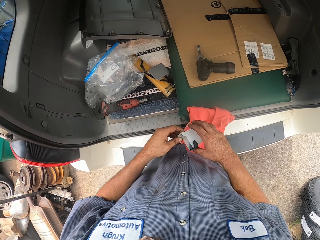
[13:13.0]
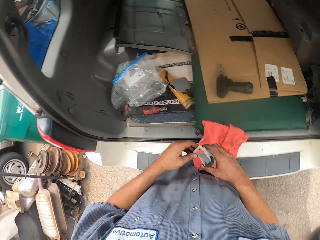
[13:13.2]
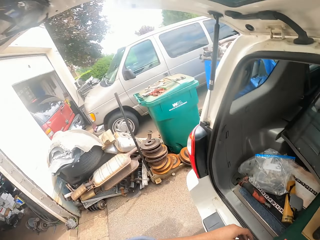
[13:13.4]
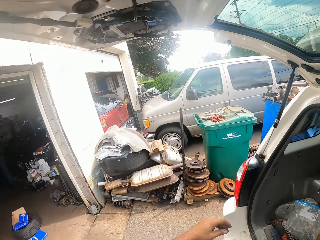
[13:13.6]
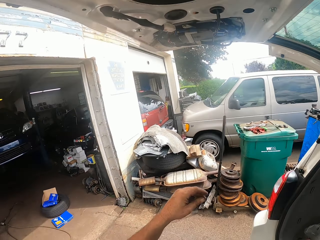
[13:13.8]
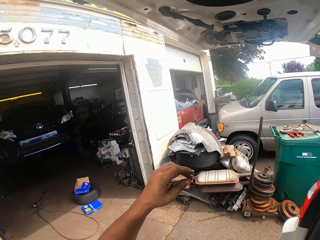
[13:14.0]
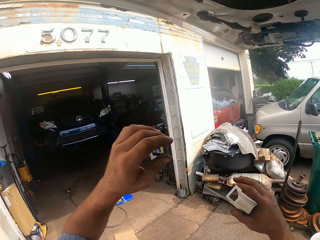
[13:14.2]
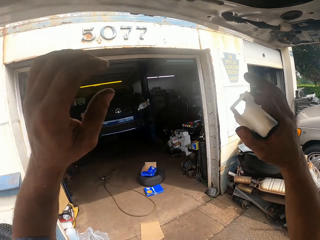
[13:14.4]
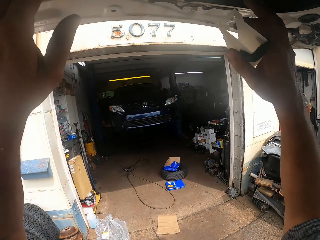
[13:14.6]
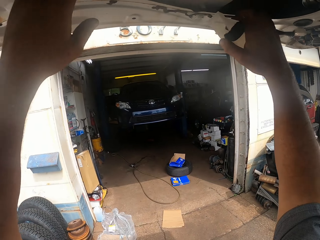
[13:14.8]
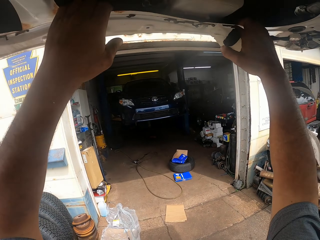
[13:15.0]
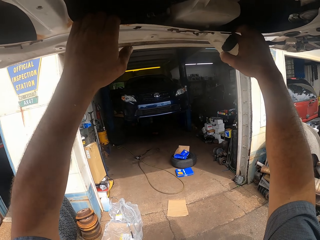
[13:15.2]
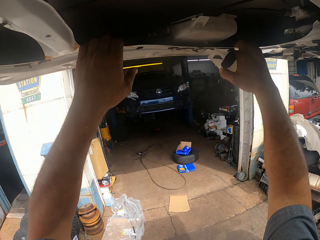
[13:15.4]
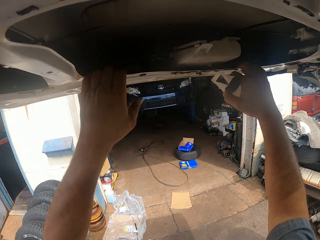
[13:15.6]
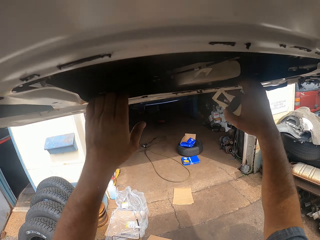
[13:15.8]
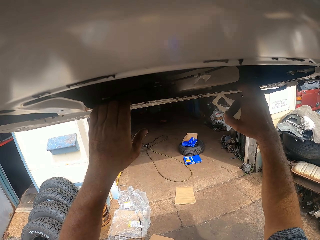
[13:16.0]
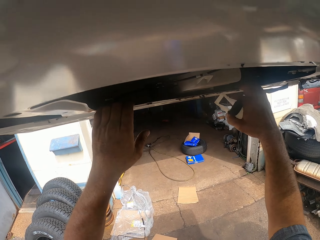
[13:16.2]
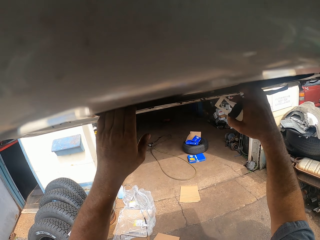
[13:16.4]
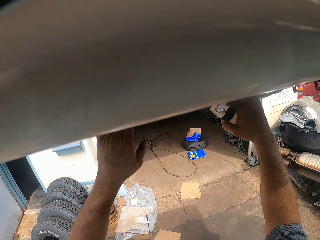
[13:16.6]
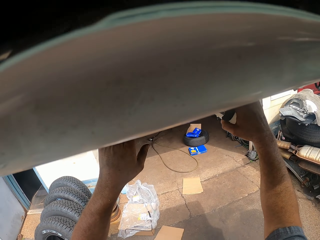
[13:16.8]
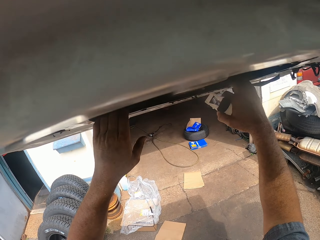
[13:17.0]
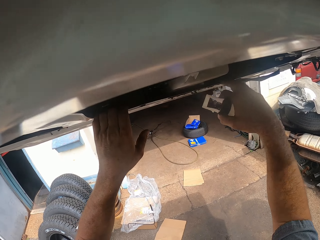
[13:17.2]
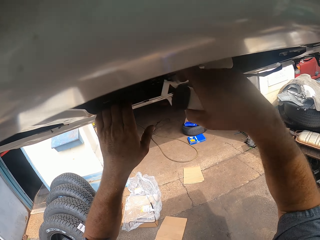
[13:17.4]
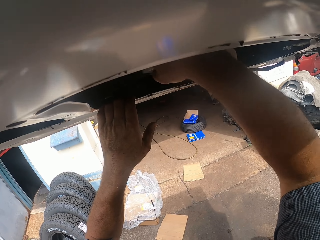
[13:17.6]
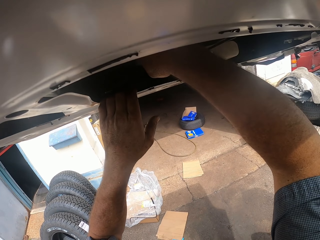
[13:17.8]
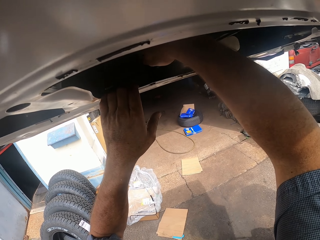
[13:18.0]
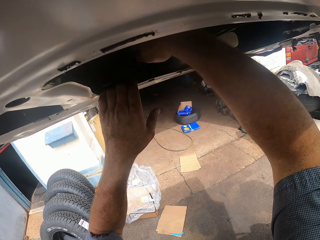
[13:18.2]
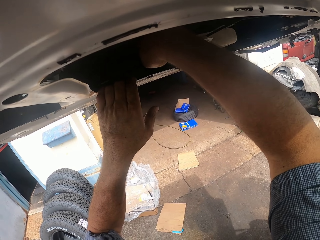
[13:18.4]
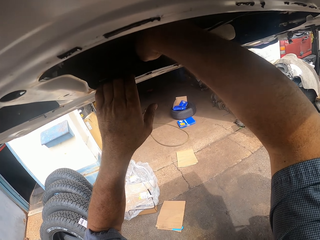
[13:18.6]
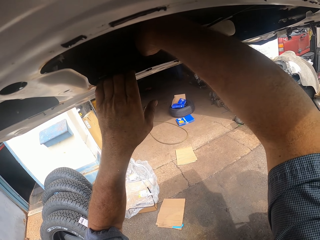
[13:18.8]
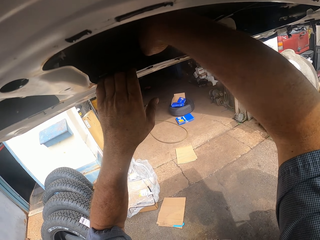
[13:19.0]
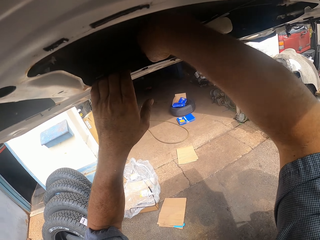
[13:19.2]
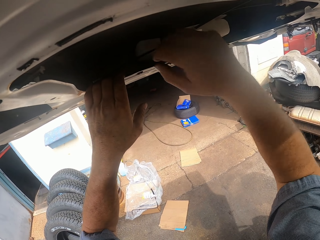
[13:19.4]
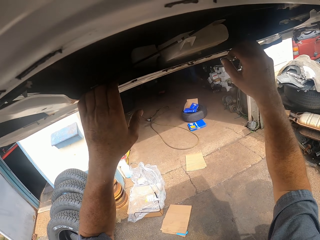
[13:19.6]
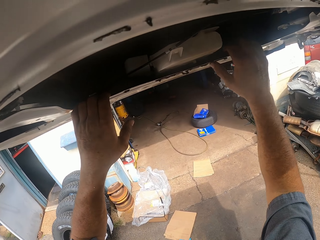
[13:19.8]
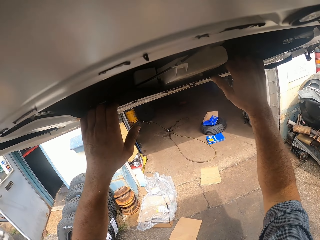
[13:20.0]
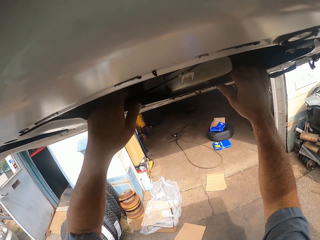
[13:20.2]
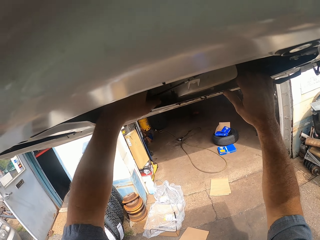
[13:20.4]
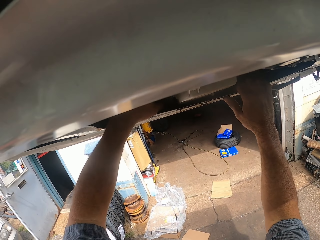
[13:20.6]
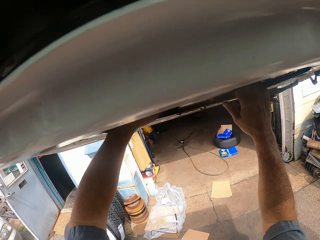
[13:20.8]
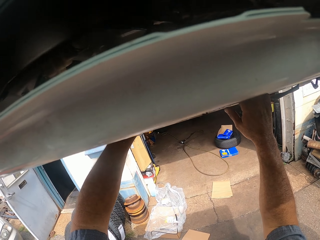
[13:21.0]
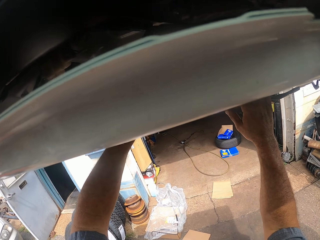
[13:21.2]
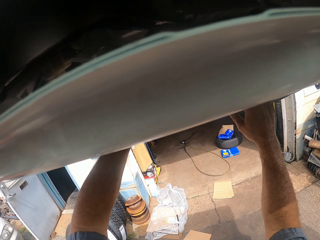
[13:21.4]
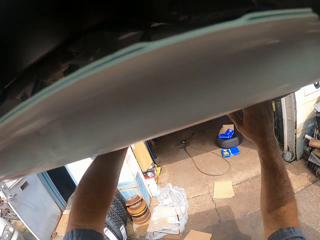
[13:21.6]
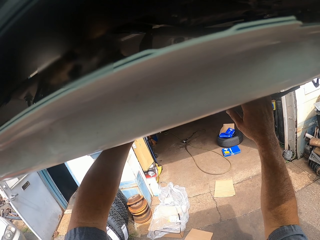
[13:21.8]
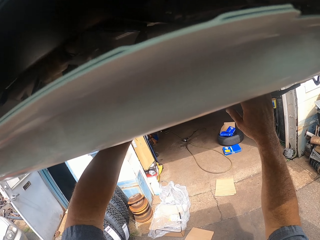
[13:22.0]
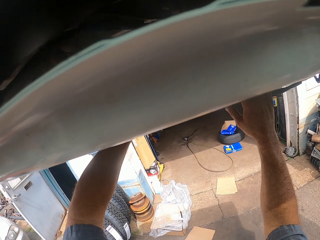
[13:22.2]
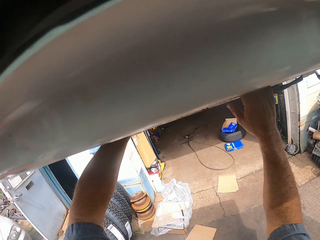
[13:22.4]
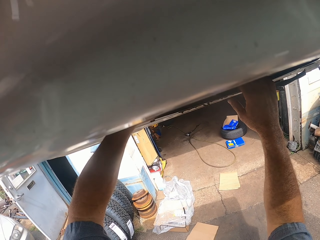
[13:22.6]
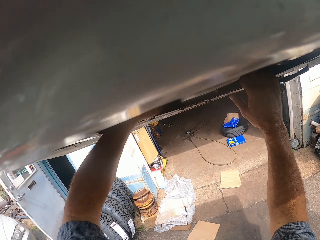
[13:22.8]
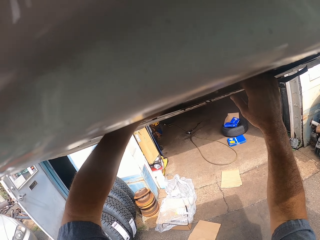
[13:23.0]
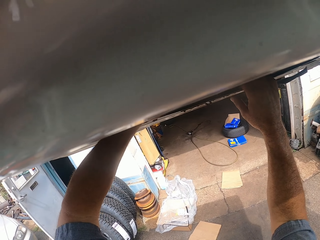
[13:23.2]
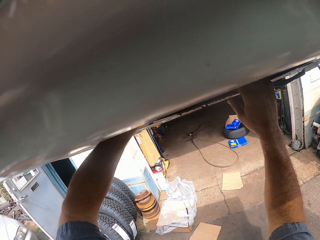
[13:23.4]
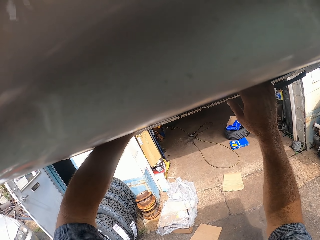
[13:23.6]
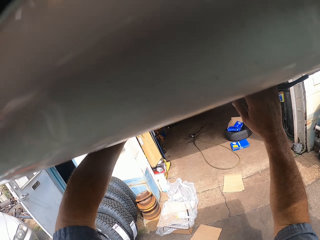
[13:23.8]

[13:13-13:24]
The camera wearer places the plastic on the truck. They inspect the door. They fix something on the door.

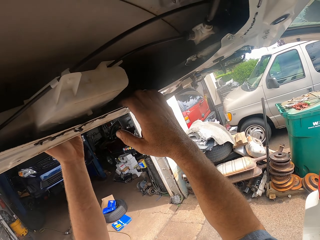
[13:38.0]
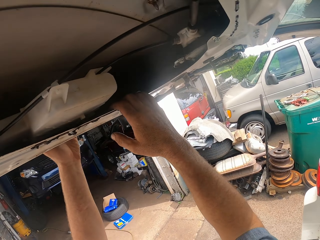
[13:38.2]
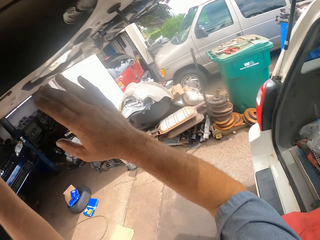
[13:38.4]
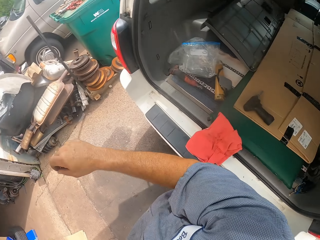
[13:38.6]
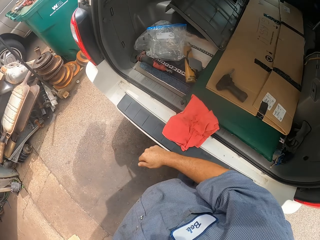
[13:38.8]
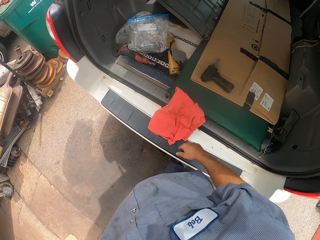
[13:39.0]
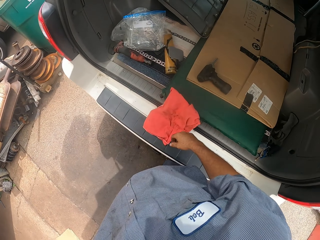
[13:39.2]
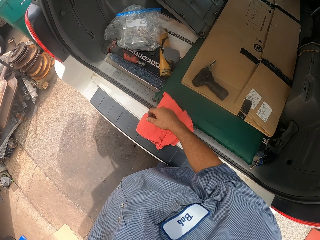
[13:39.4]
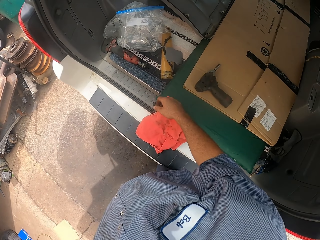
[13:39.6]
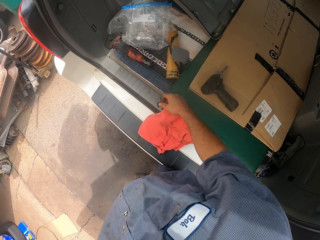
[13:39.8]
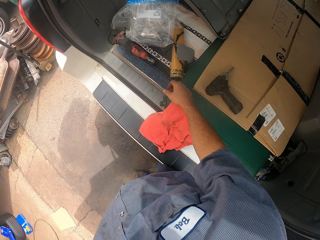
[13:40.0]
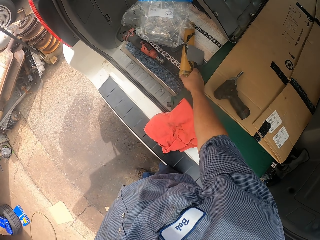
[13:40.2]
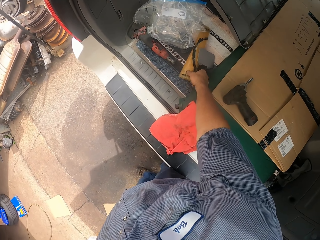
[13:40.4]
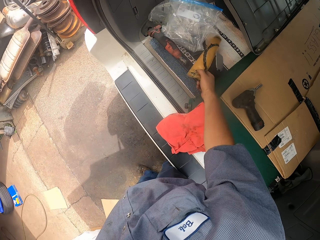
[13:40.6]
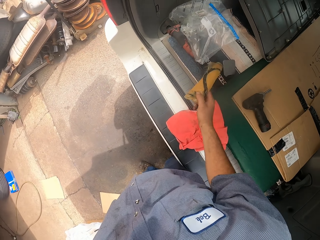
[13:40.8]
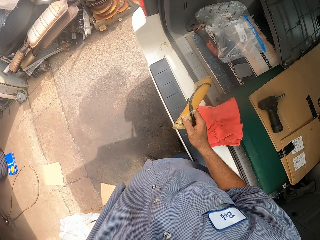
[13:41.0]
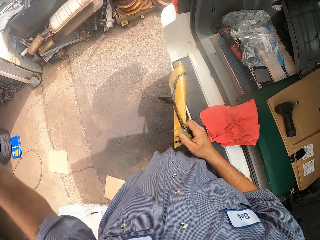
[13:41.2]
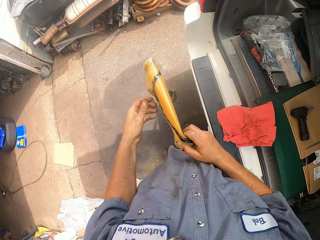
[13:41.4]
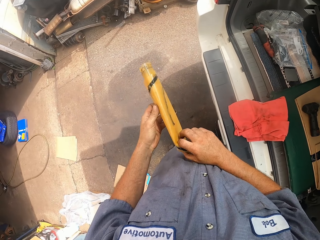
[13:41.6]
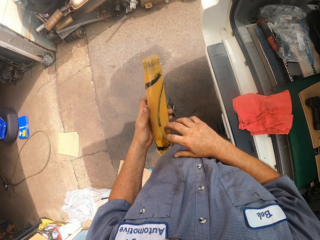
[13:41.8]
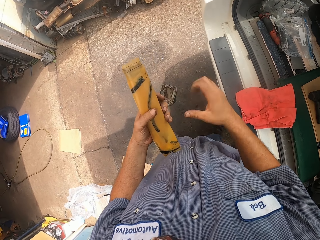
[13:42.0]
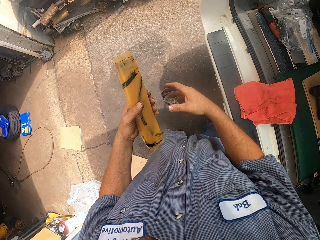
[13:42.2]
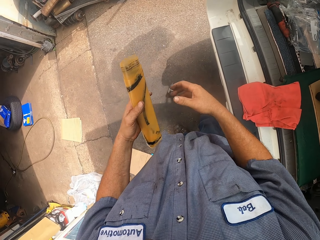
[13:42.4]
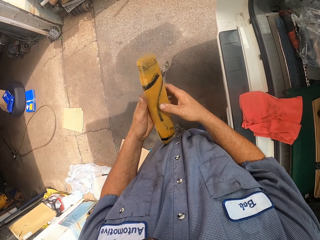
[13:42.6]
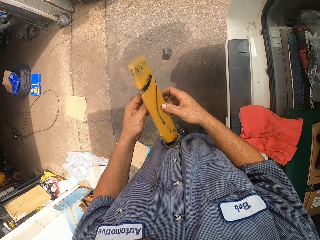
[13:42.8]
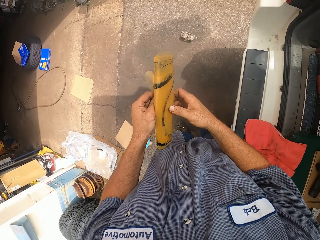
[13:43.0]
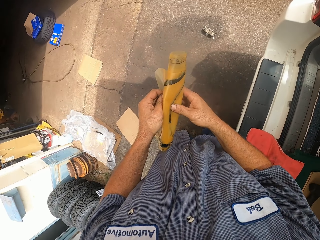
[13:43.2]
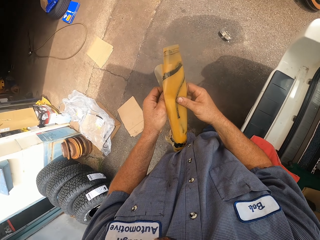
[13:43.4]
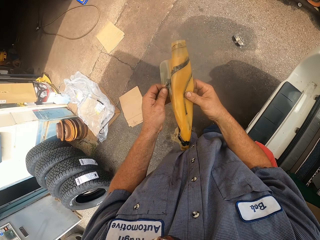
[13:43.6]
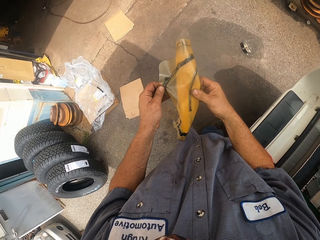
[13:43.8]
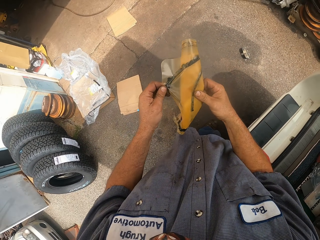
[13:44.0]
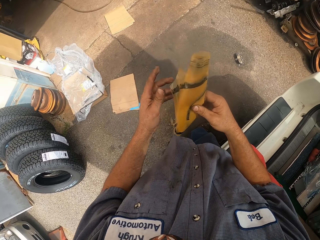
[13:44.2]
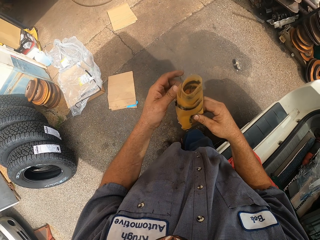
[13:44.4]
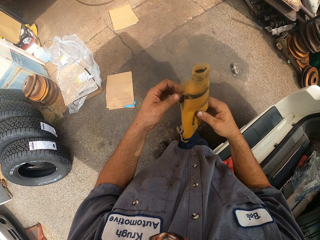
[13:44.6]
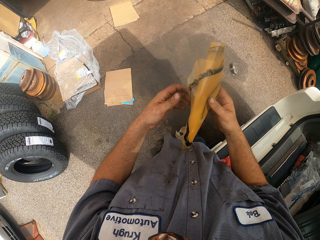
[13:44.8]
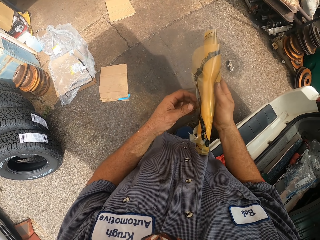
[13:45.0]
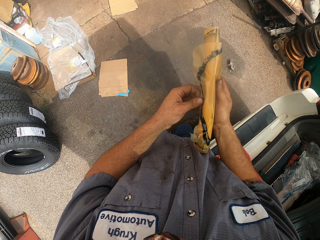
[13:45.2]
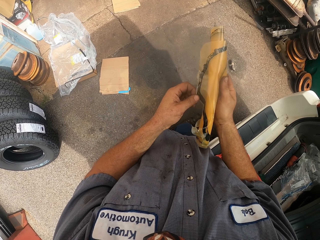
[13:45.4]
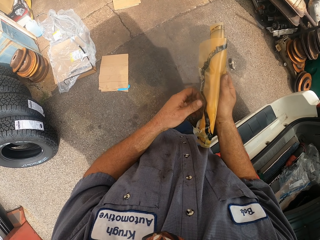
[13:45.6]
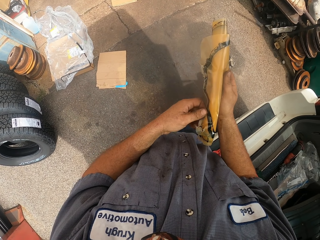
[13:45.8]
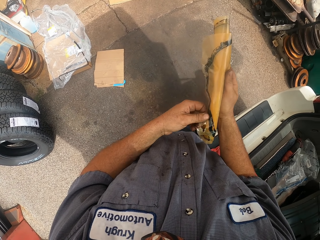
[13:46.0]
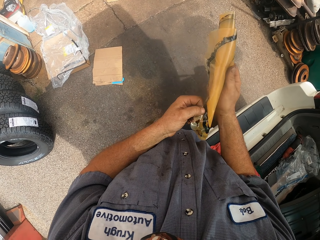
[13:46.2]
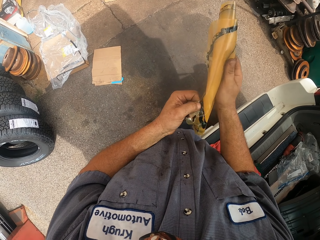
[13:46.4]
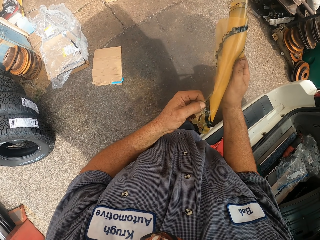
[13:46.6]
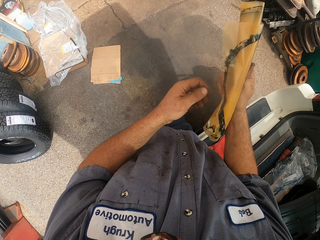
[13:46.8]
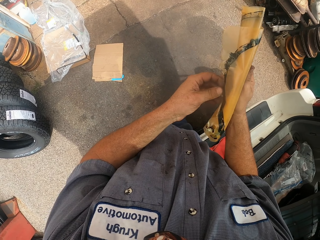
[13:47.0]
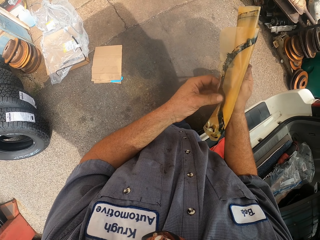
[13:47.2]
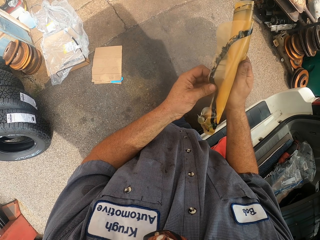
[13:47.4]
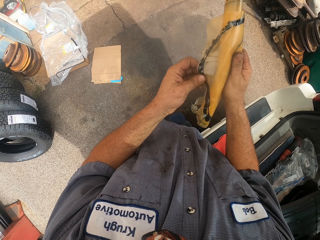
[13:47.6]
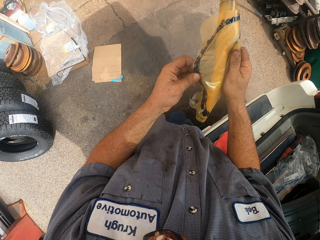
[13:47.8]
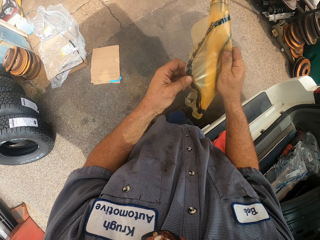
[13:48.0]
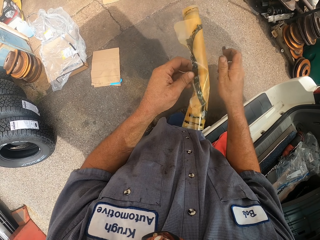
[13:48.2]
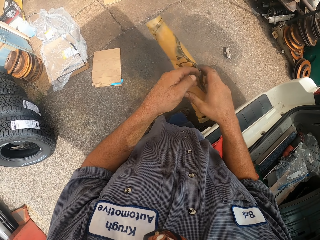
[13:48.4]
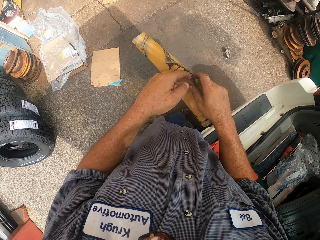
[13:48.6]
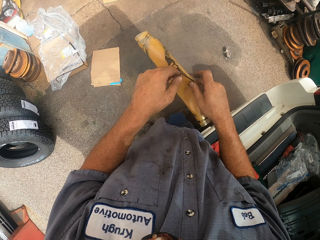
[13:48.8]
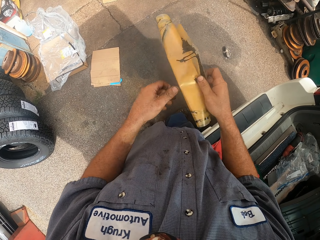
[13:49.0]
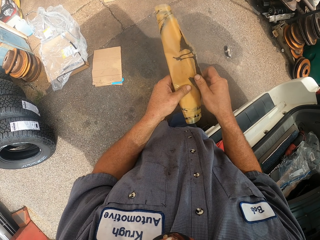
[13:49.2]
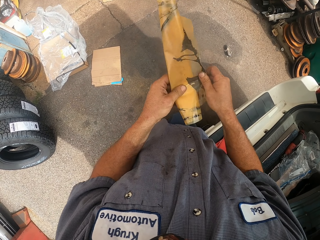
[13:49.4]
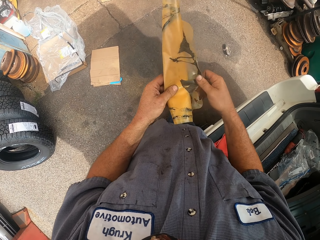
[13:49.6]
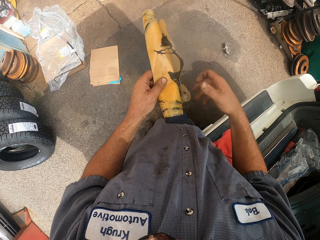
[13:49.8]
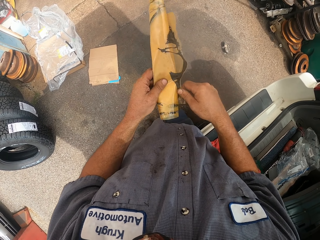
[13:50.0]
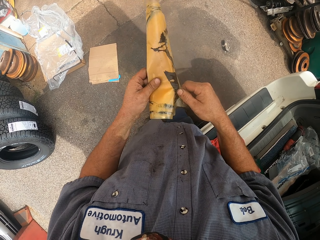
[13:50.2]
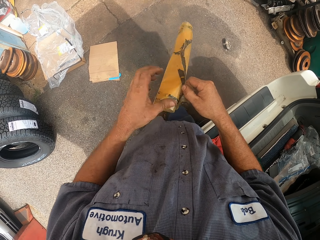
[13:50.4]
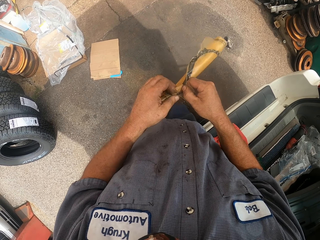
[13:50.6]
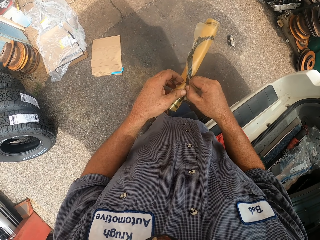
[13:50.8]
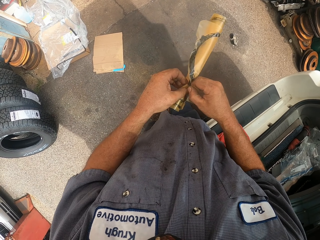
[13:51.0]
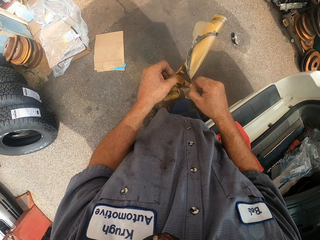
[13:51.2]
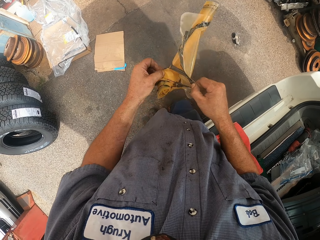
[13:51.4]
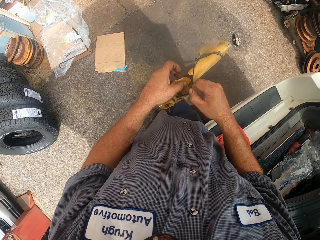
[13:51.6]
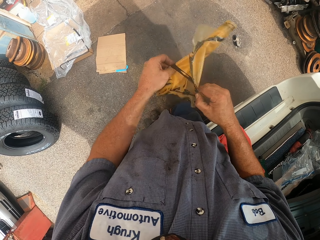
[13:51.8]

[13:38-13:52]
The camera wearer picks up the yellow paper from the truck. They drop something. They open the paper with the hand. They unwrap a sticker.
